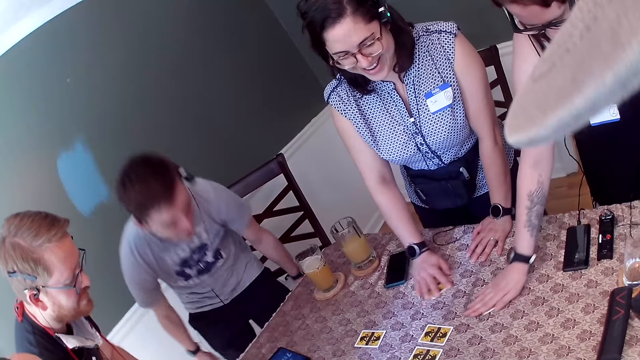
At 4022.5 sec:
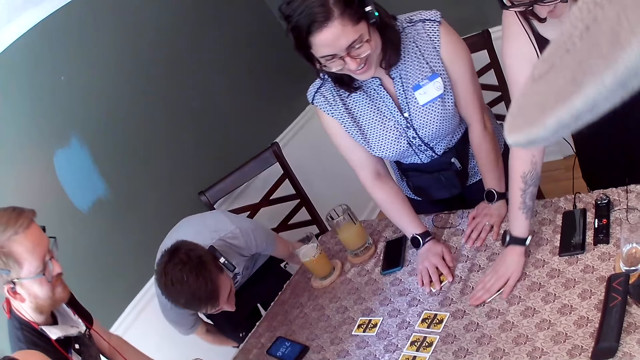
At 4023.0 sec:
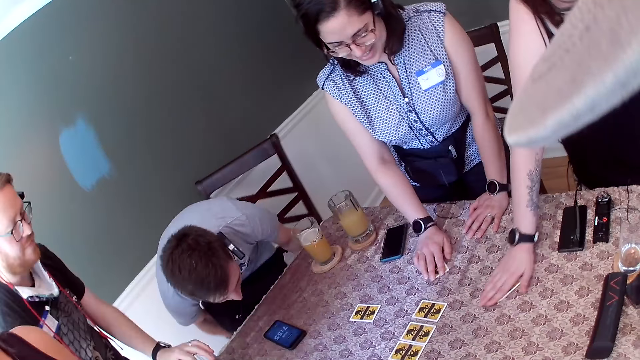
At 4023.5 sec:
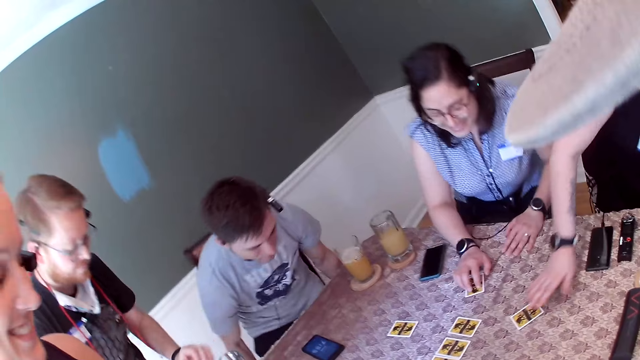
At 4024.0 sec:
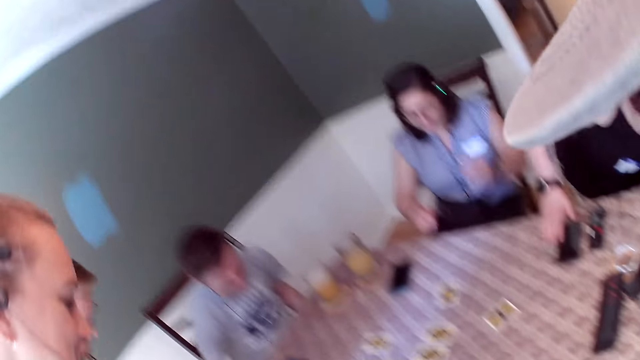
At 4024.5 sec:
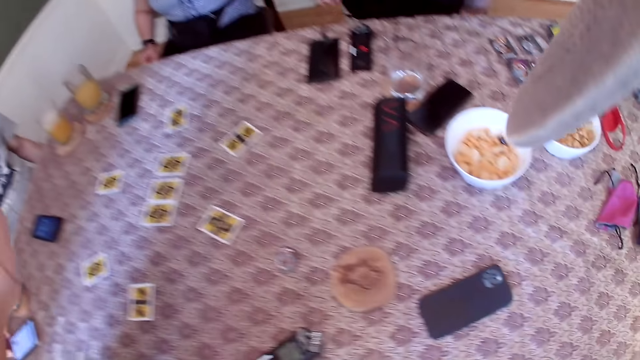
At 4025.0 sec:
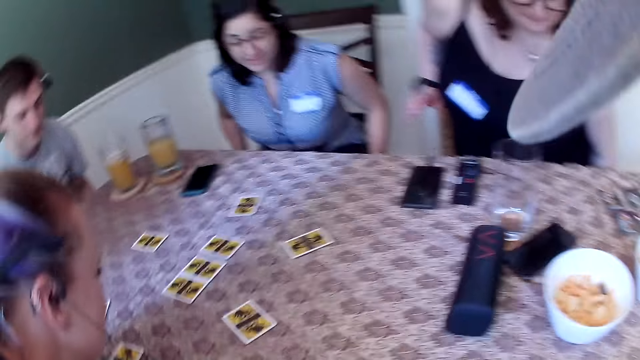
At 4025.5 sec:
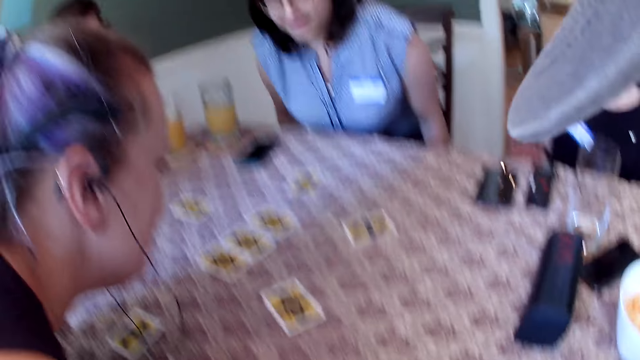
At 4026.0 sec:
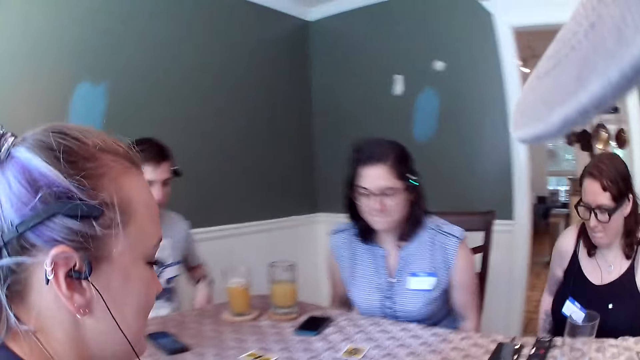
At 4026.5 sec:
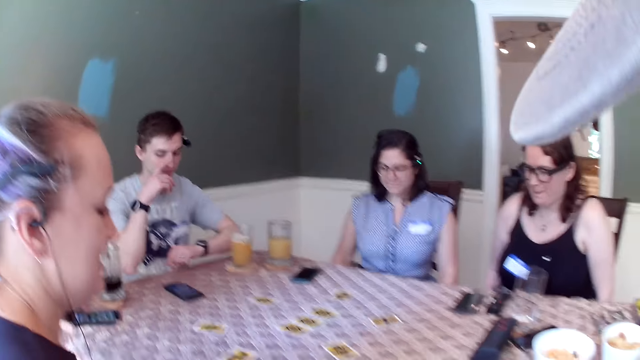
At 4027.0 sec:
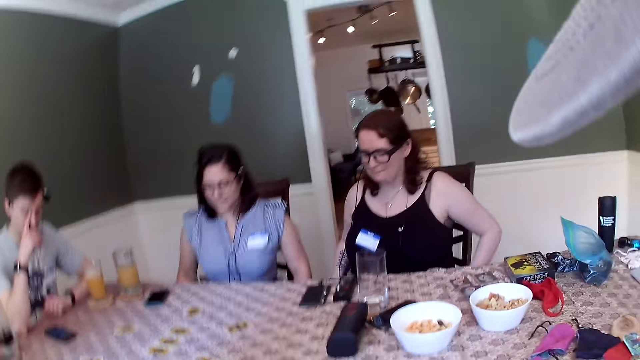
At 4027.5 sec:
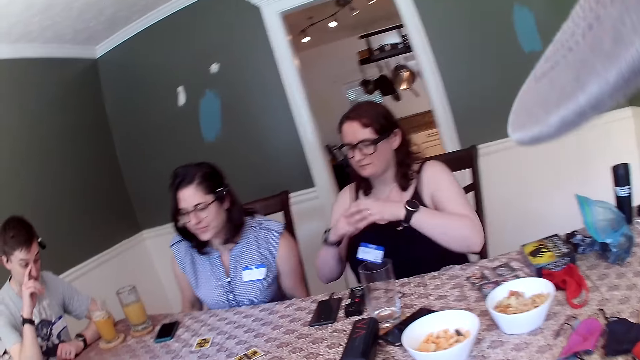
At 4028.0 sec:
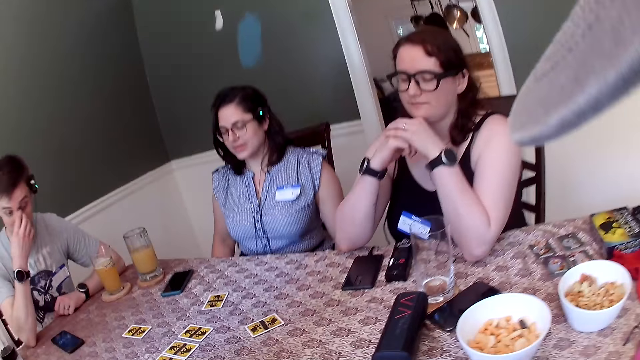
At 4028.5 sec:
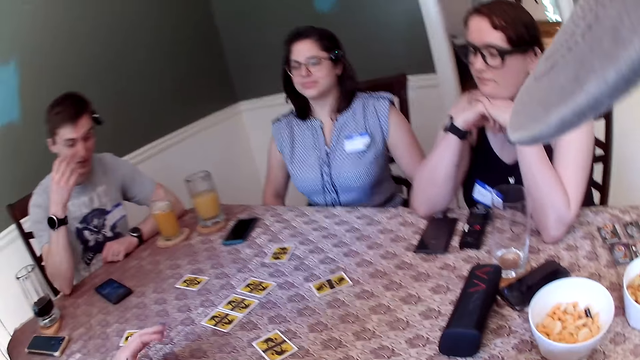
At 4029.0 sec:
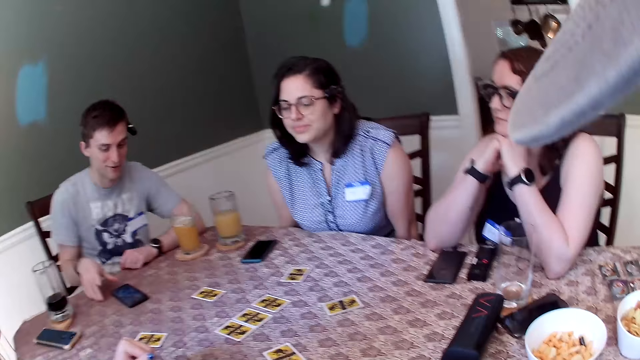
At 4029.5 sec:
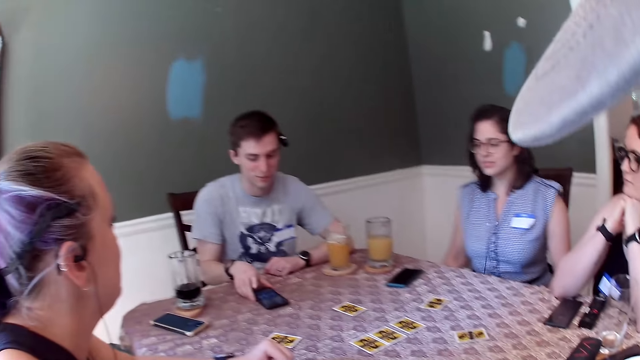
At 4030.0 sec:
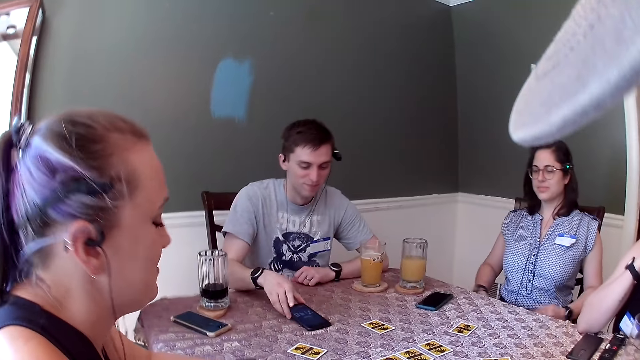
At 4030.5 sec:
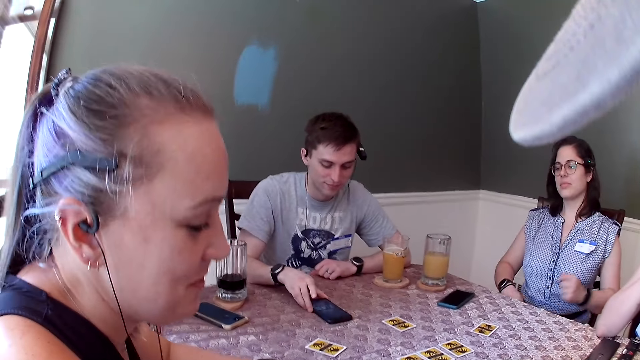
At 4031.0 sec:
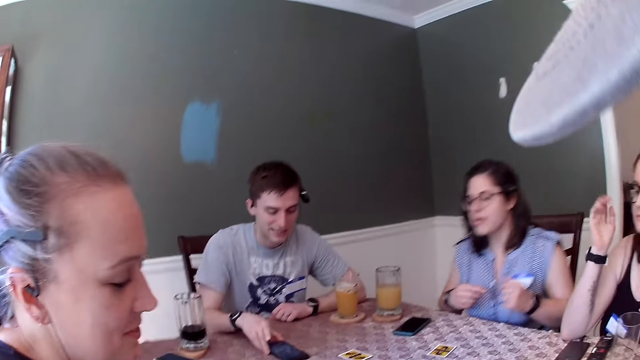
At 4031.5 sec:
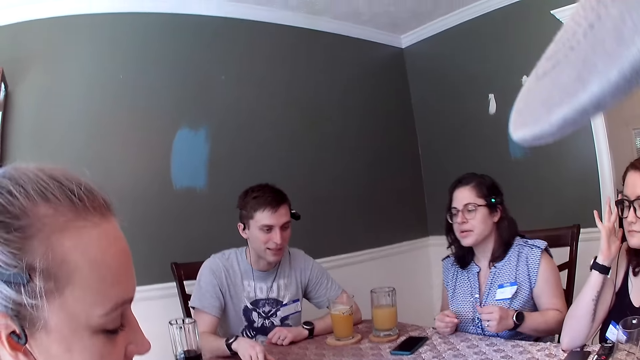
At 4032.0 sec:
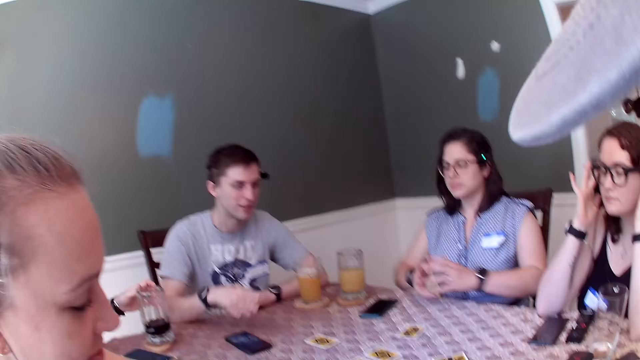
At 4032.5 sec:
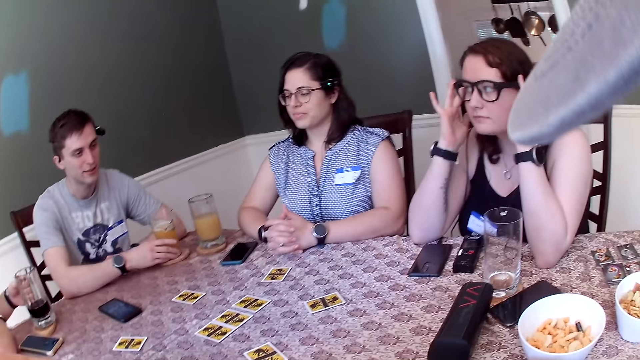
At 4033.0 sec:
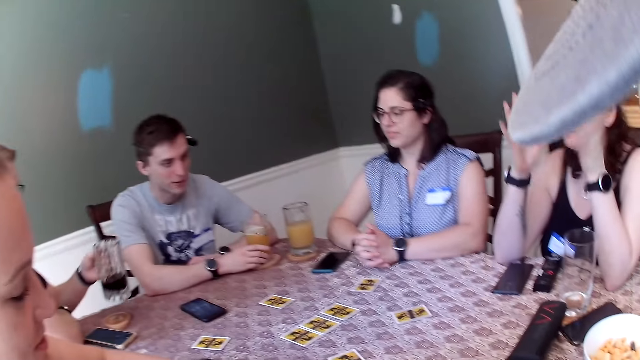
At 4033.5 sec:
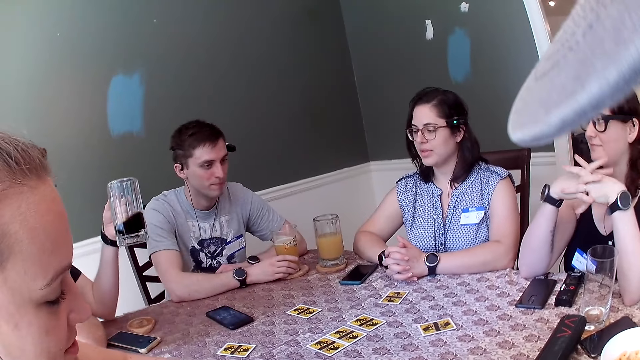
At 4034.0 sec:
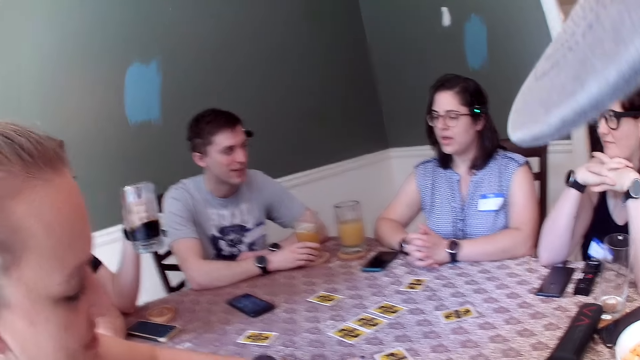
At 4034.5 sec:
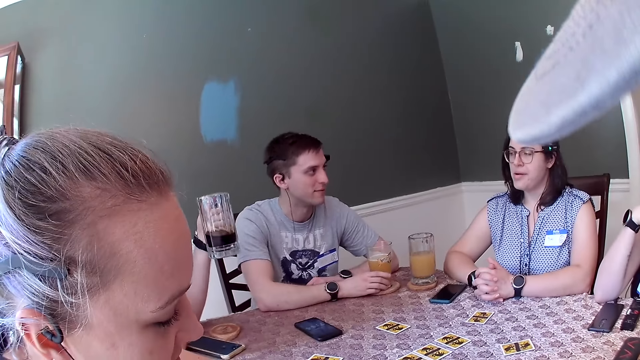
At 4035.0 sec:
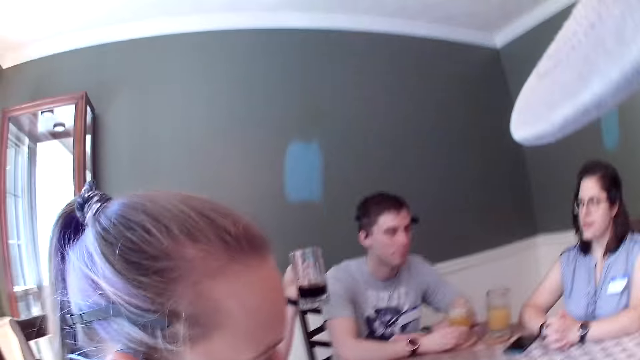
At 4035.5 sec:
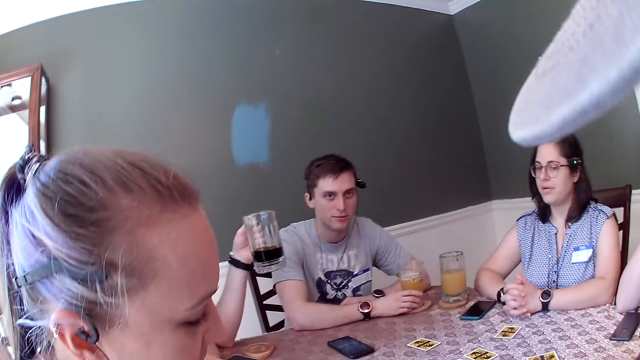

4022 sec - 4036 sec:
A man pulls his chair to himself. A woman sits down on her chair. Another woman sits down on her chair. Another man sits down on his chair. The first man sits down on his chair. A third woman sits down on her chair. The camera wearer sits on the chair. The first man converses with a female. He moves the phone aside on the table with his right hand, and holds the cup of drink with his right hand. A third man picks up the cup of drink from the table with his left hand.

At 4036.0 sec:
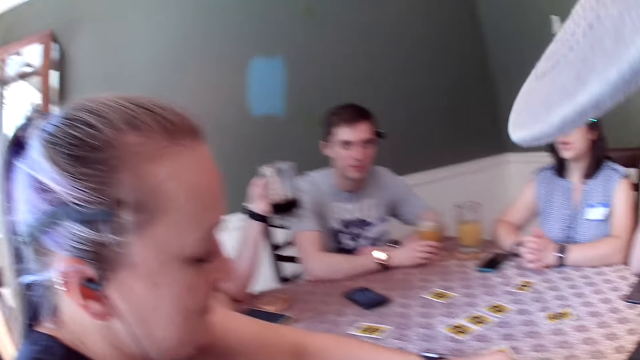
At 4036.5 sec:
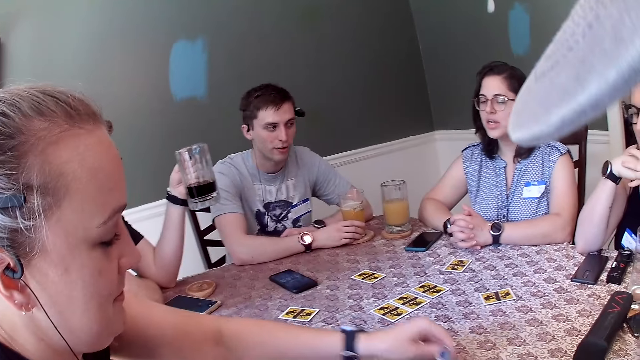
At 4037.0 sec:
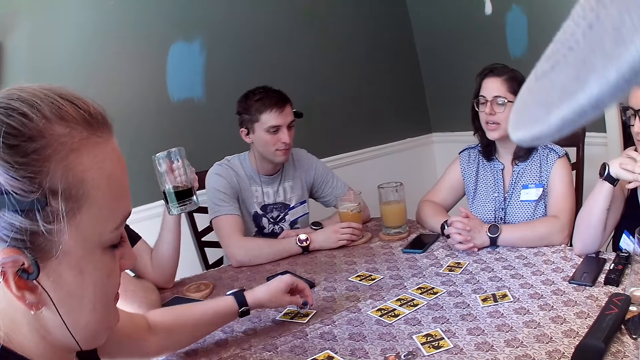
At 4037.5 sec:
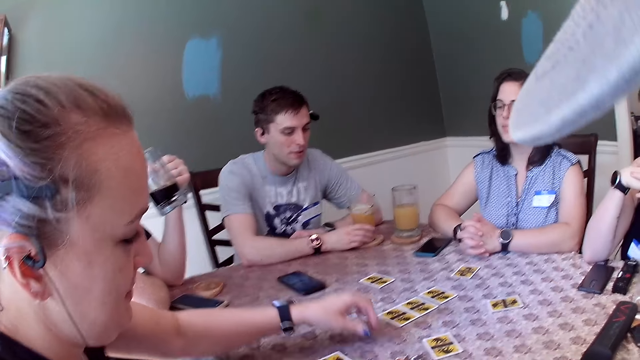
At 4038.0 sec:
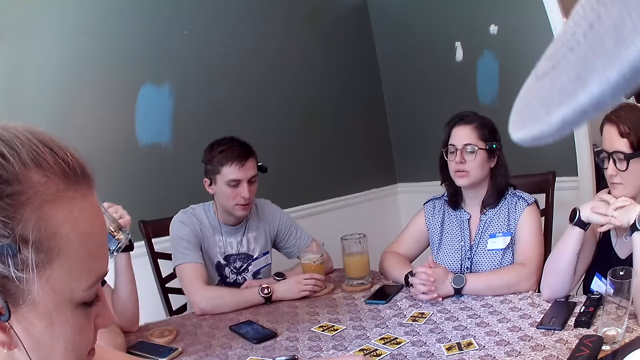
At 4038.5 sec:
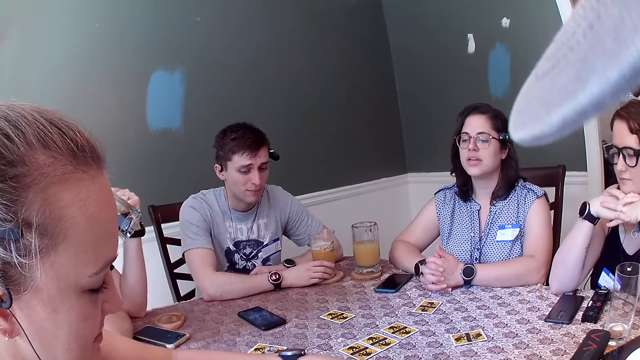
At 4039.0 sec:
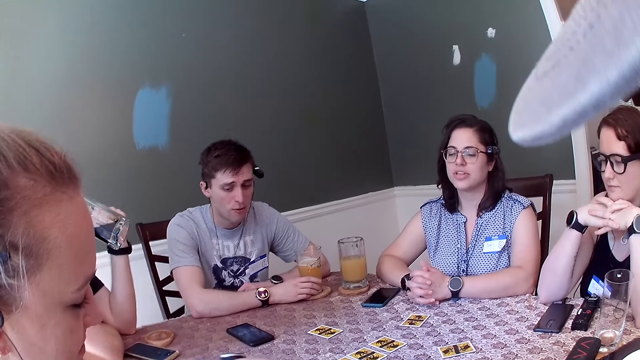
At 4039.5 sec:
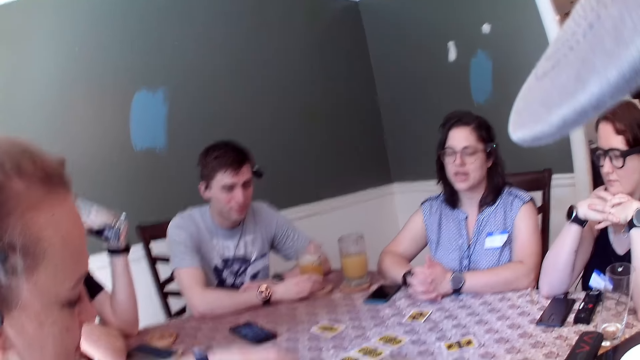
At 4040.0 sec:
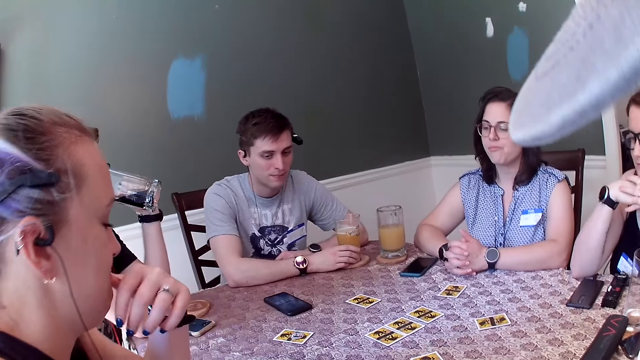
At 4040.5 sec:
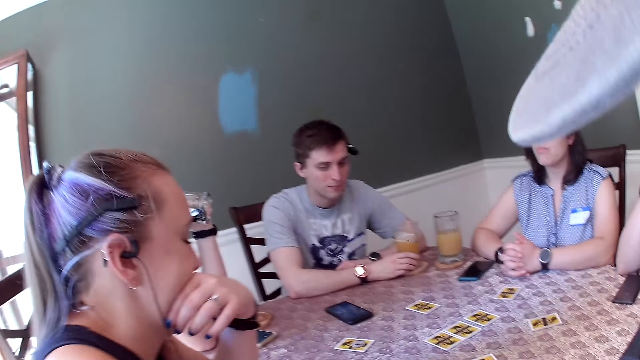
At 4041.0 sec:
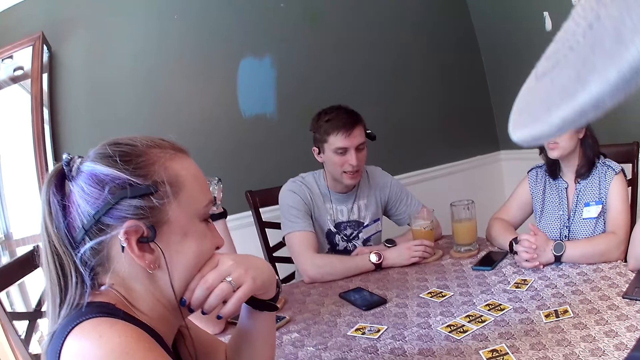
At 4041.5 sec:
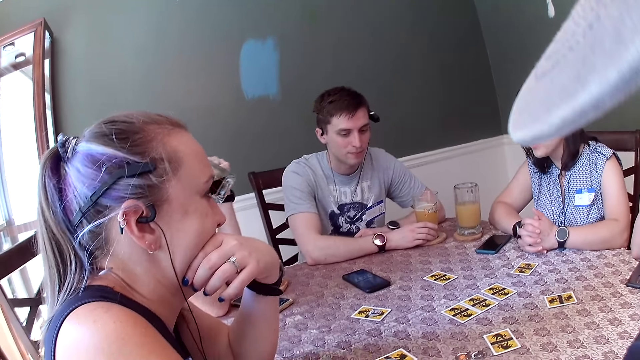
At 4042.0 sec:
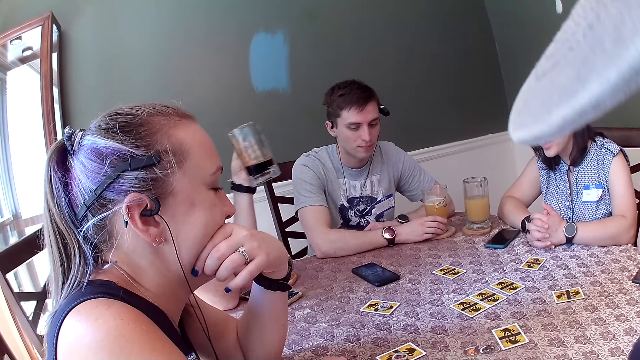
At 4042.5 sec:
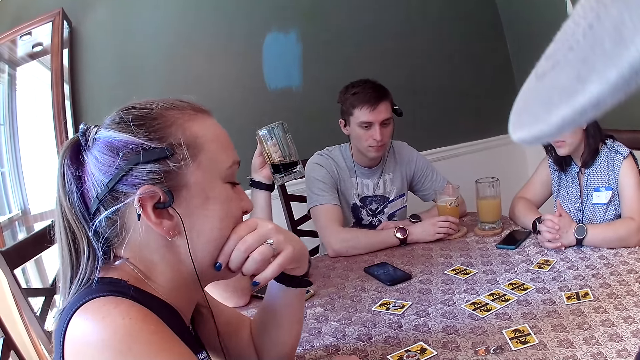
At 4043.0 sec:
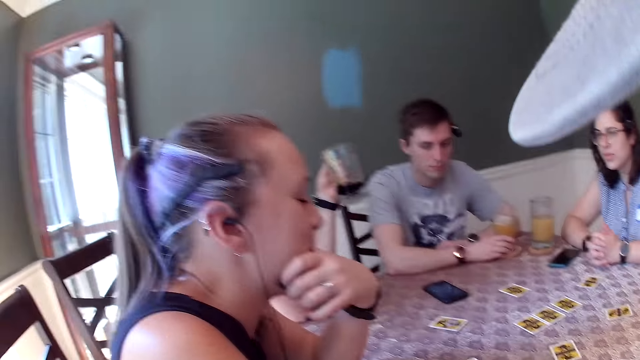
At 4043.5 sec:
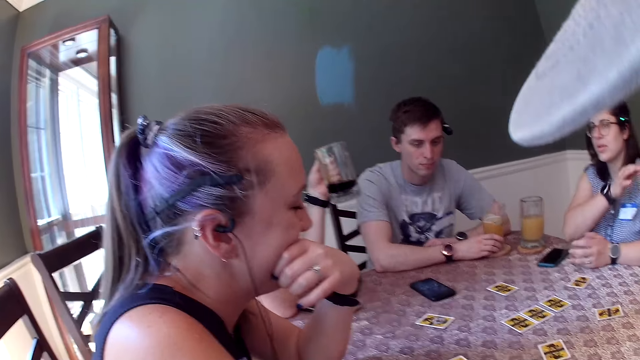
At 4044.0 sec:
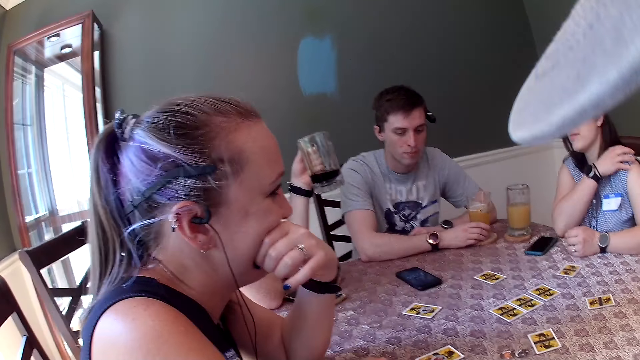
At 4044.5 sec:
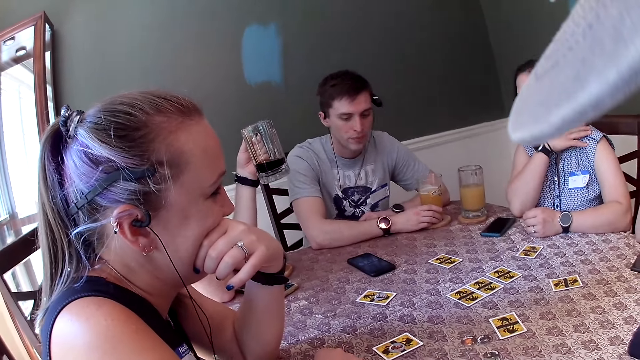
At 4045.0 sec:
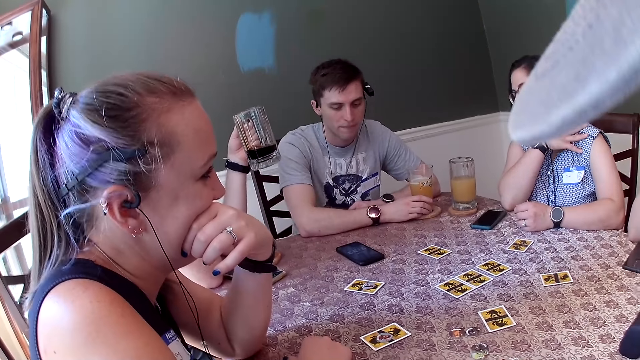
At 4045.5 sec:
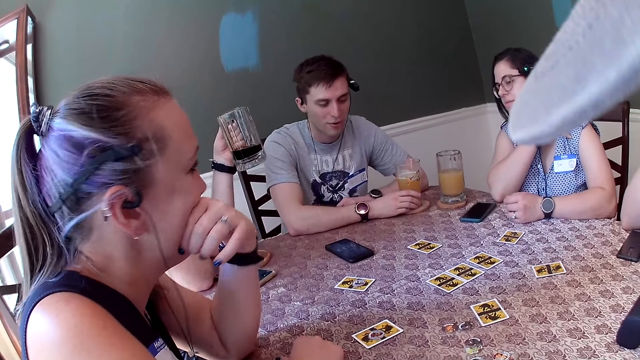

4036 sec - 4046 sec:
A woman drops a chip on the card on the table with her left hand. A man drinks from the cup. A male converses with the woman.
